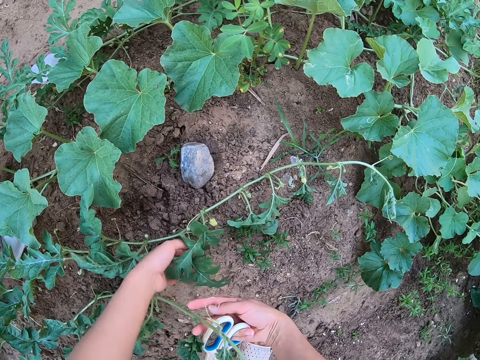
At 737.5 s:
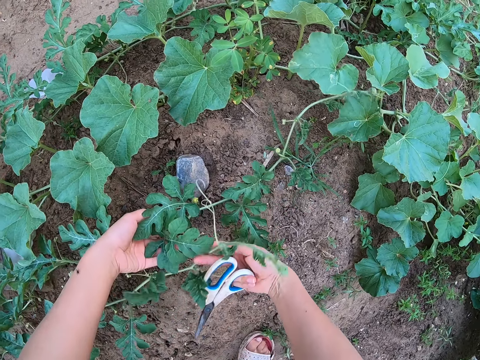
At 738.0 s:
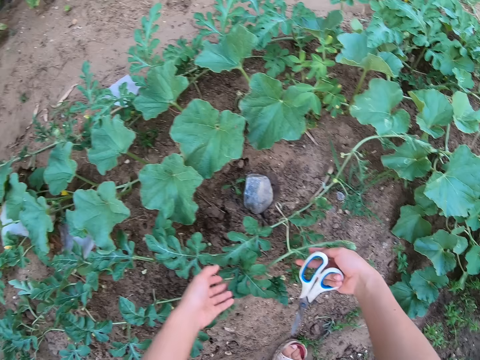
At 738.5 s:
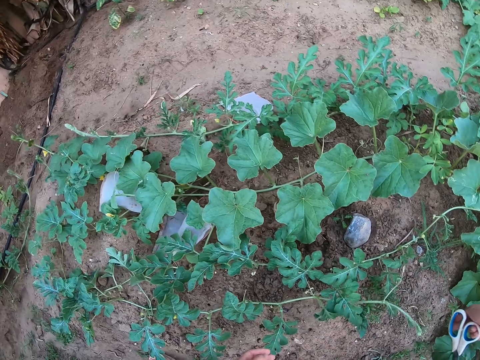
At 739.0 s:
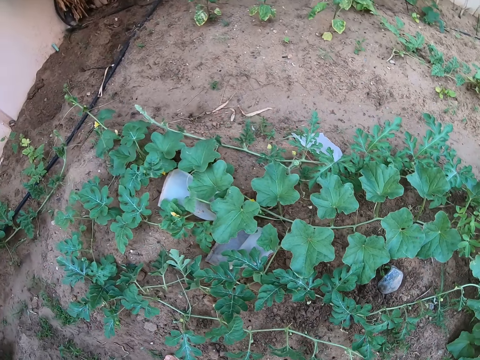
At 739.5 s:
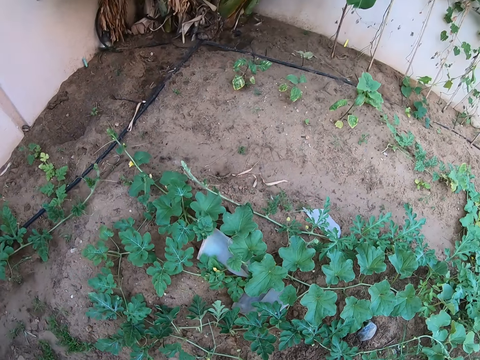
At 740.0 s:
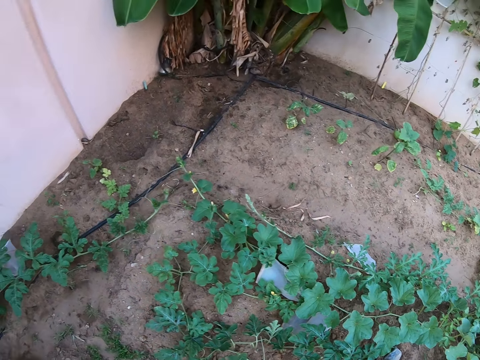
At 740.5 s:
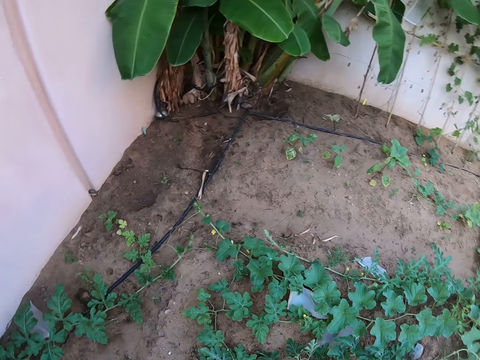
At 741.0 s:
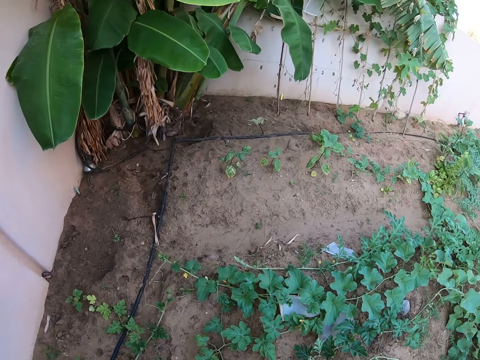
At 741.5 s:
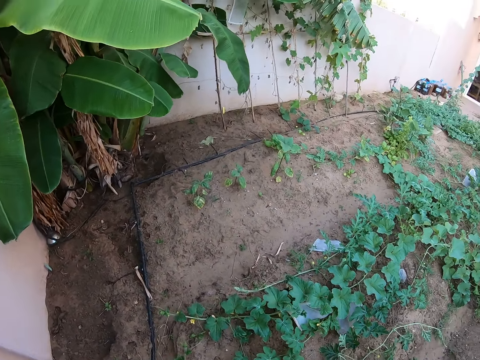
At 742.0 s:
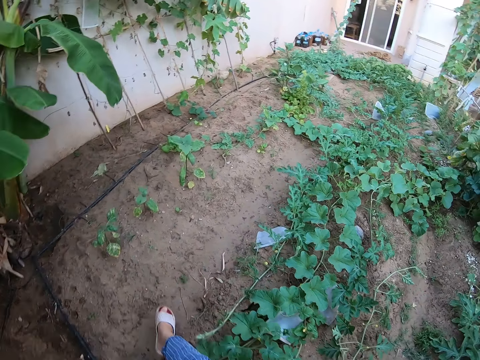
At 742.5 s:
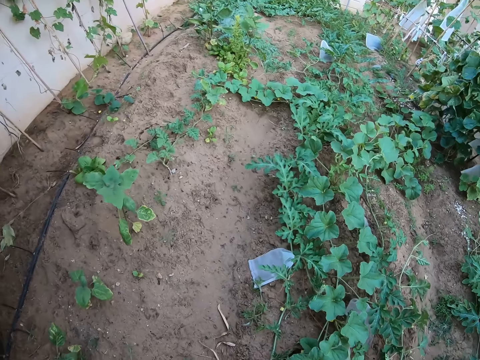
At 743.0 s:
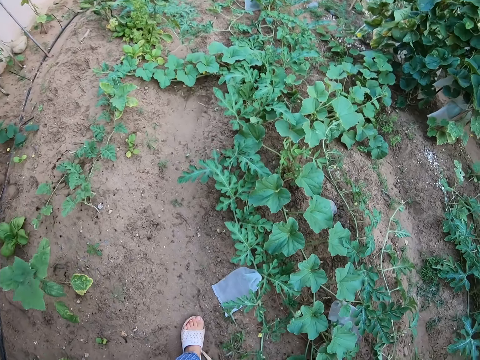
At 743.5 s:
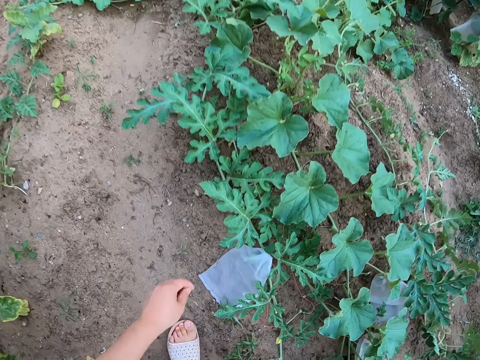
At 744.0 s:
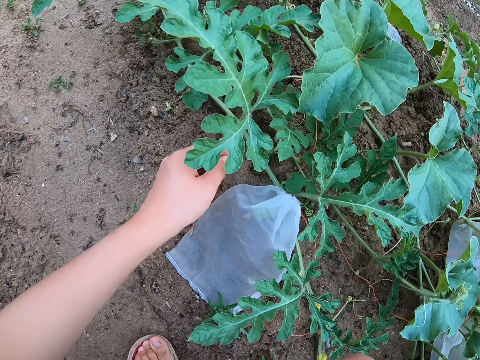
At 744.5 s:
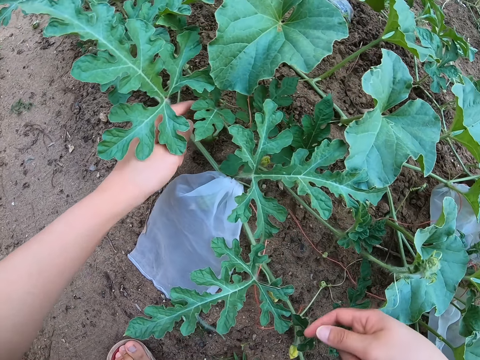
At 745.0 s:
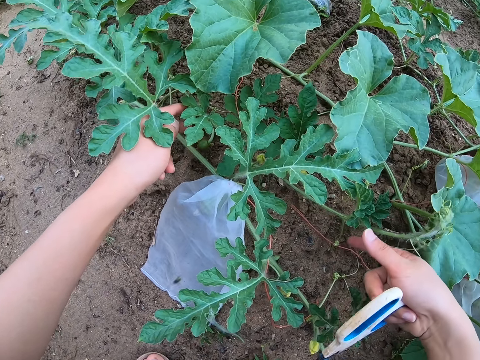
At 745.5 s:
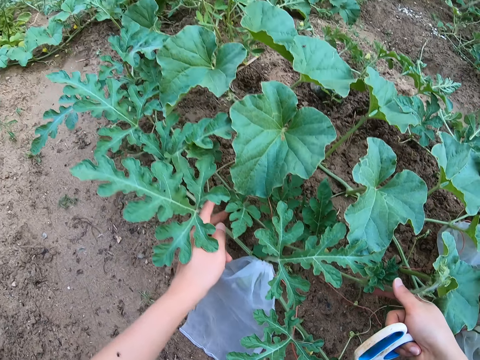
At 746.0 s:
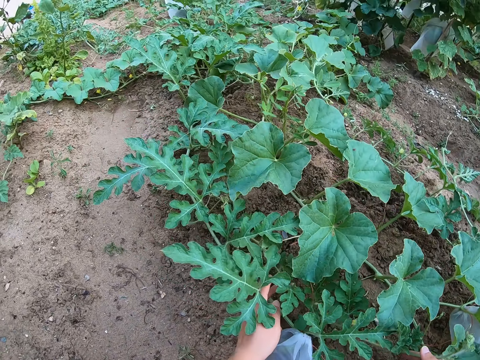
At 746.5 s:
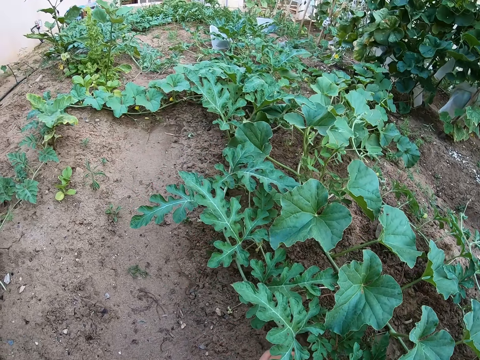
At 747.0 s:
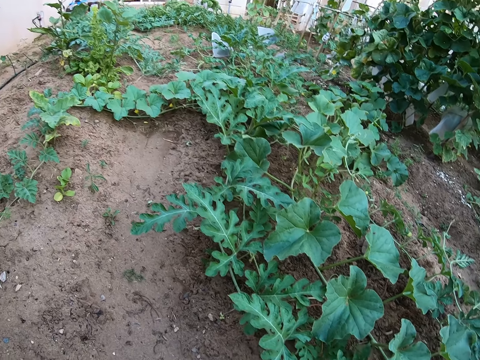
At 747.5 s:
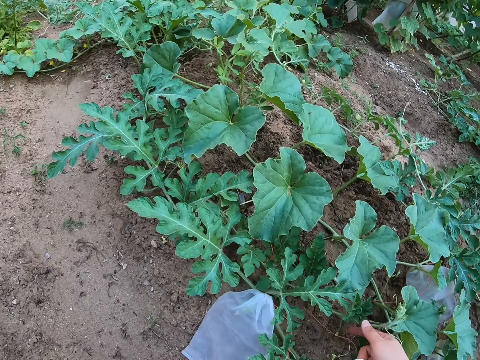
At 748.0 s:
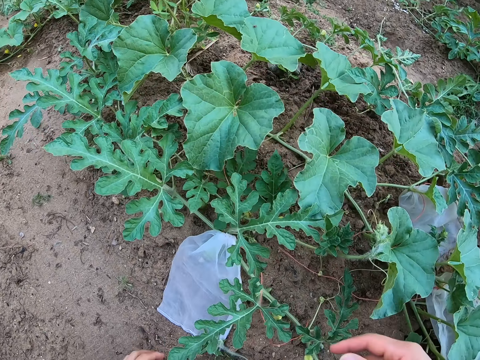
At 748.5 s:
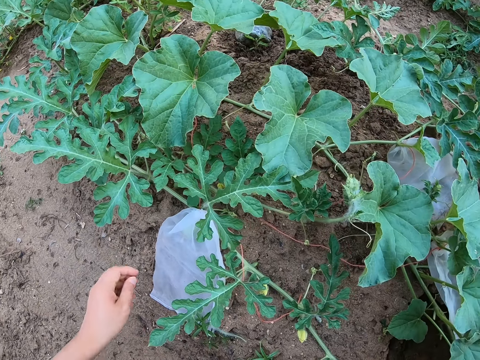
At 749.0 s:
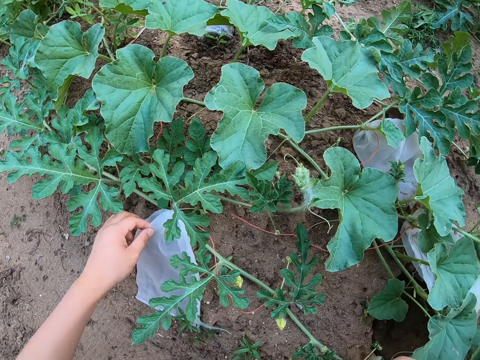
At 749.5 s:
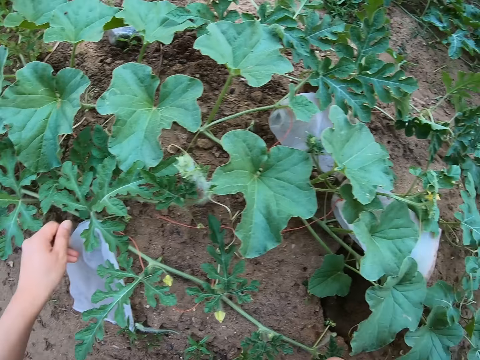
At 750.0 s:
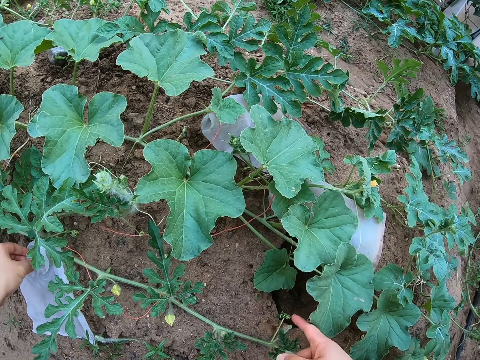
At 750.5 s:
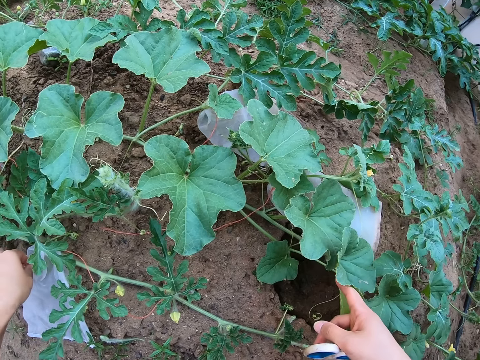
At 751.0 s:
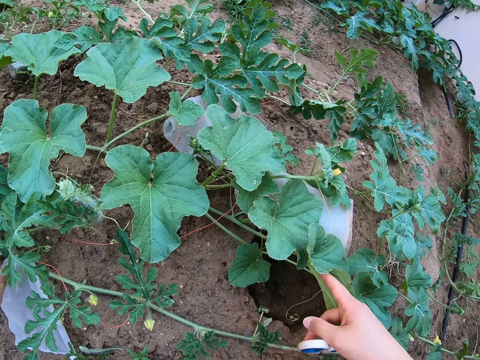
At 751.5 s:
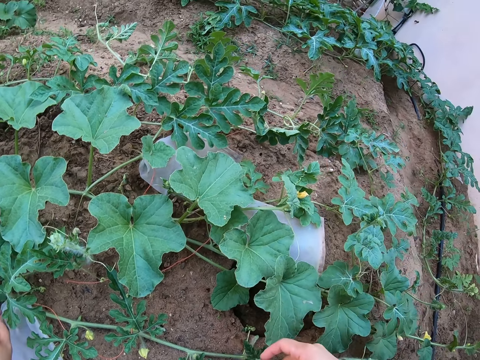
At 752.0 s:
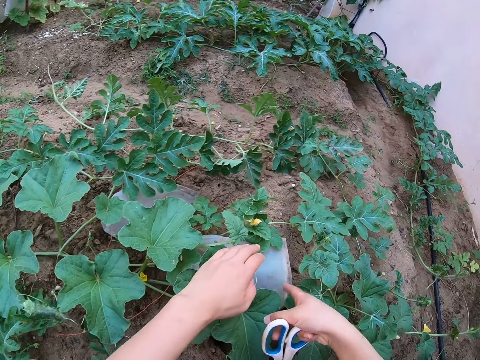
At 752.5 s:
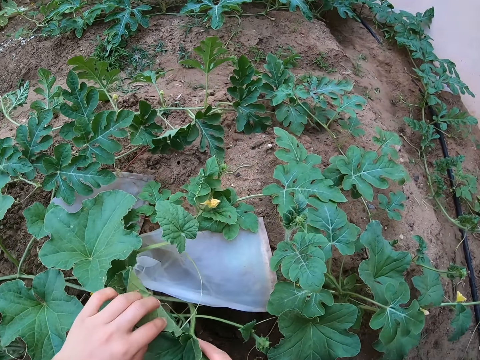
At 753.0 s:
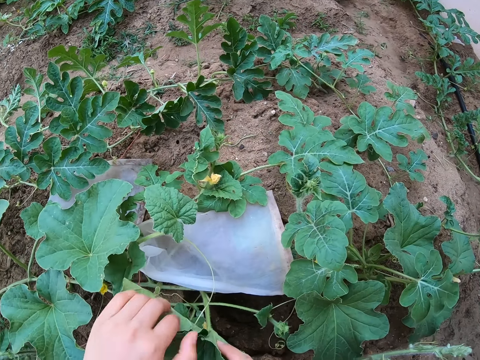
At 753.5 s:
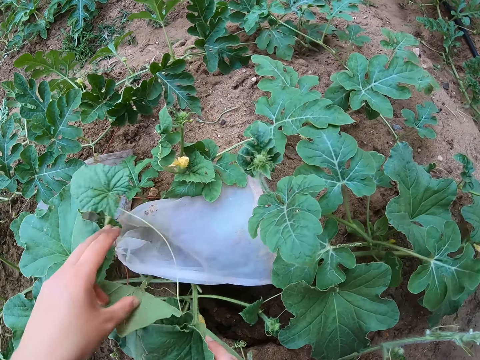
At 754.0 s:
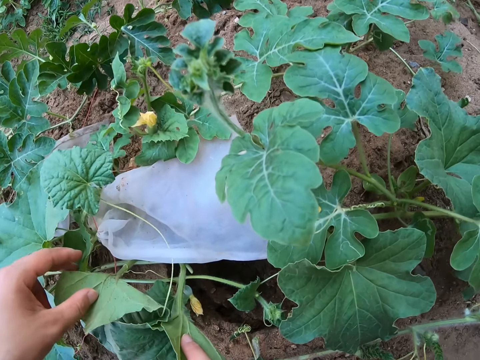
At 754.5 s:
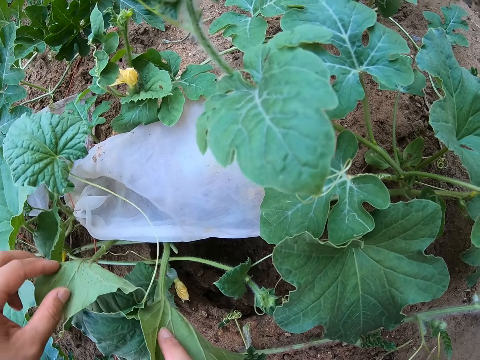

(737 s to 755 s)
The camera wearer looks around the garden. She walks around the garden. She stares at the plants in the garden. She touches a watermelon leaf with her left hand. She holds a nylon bag with her left hand. She touches pumpkin leaves.

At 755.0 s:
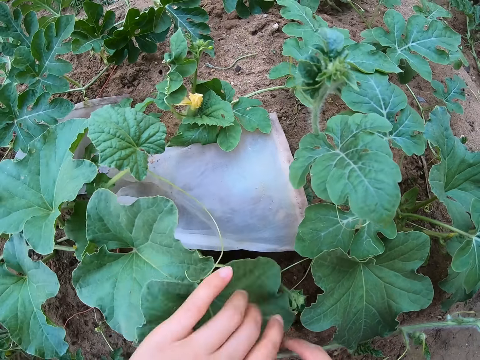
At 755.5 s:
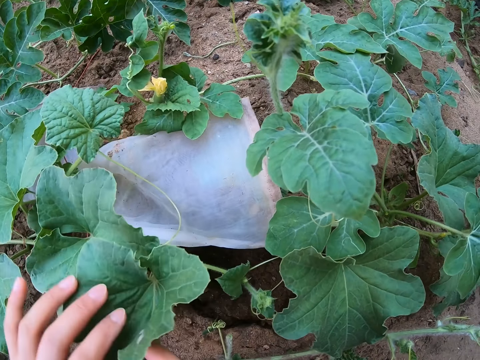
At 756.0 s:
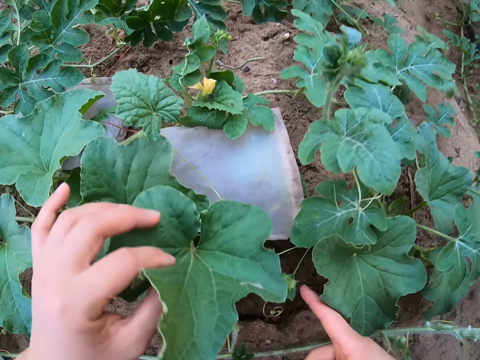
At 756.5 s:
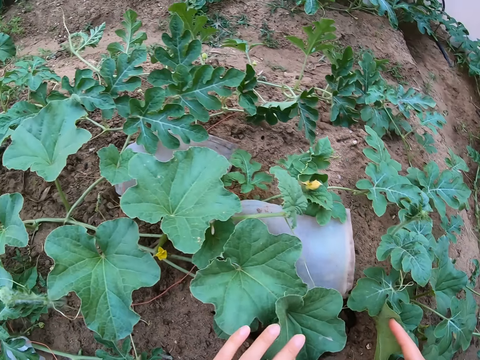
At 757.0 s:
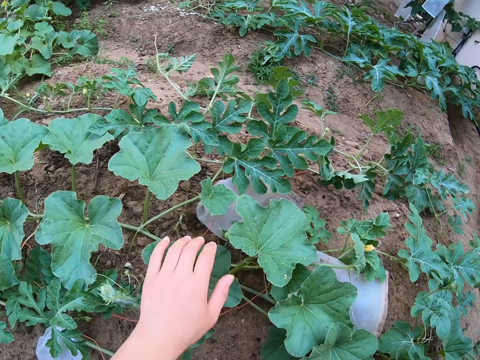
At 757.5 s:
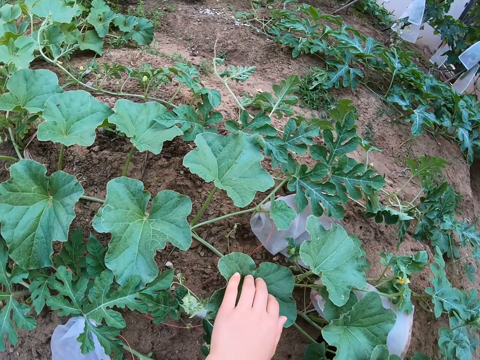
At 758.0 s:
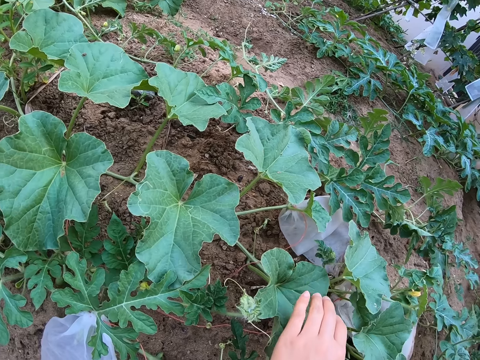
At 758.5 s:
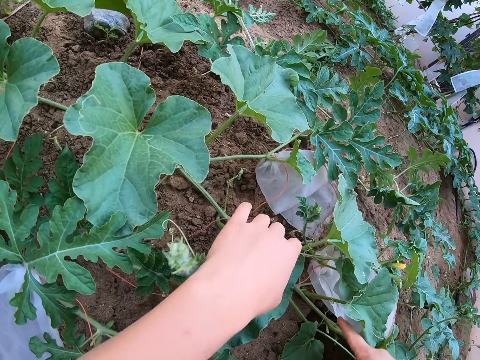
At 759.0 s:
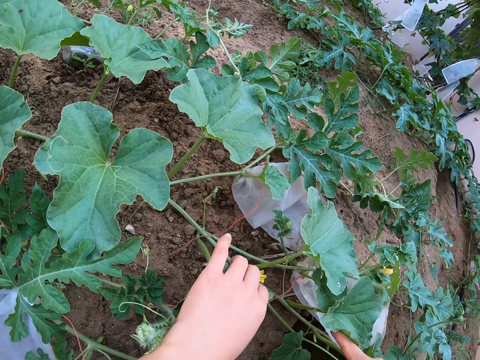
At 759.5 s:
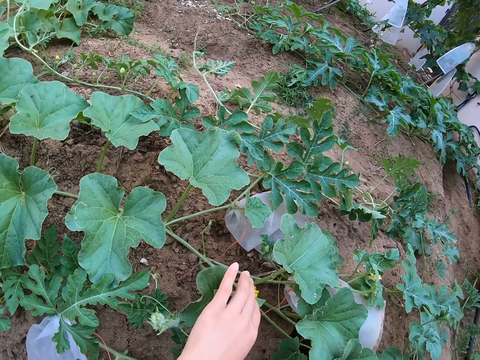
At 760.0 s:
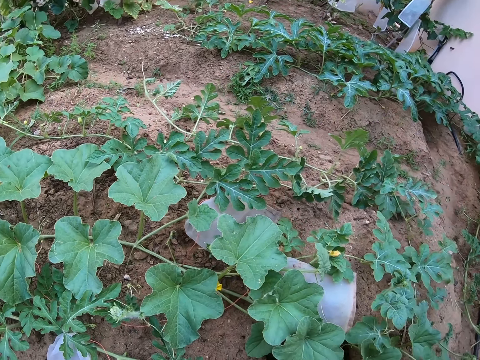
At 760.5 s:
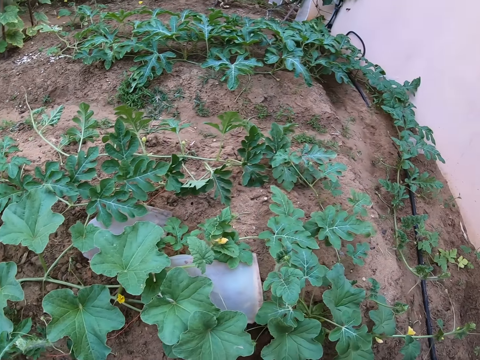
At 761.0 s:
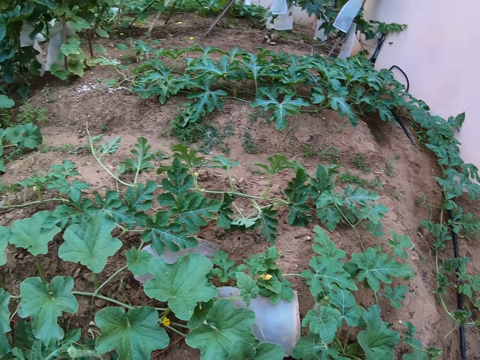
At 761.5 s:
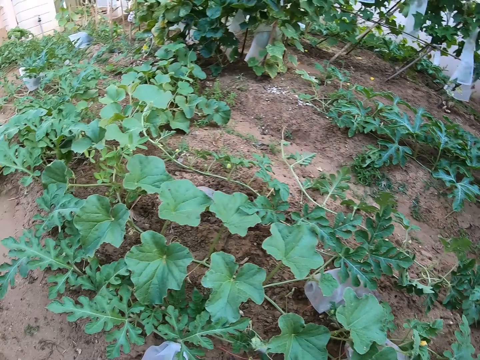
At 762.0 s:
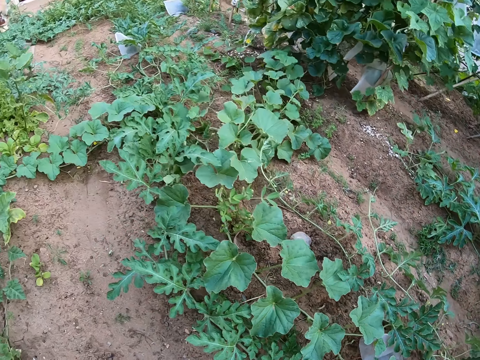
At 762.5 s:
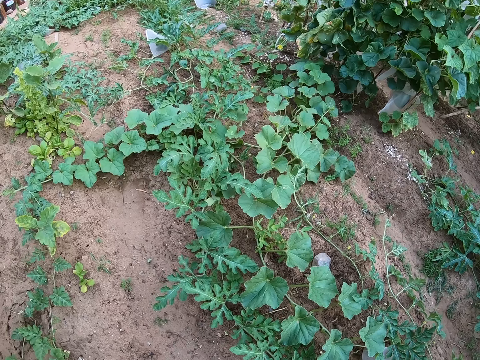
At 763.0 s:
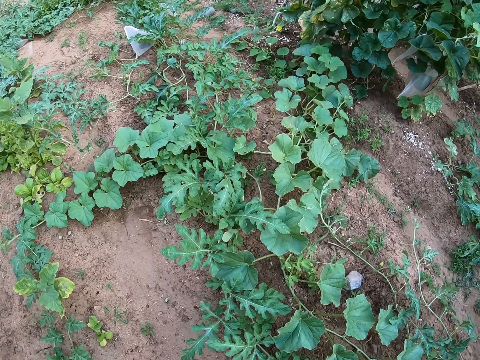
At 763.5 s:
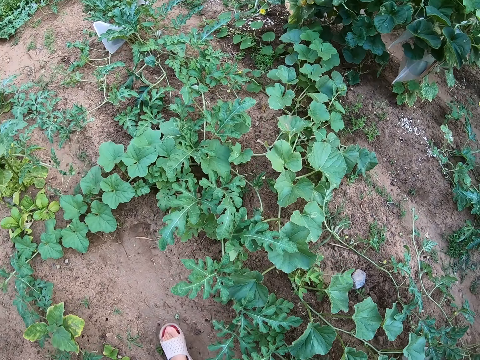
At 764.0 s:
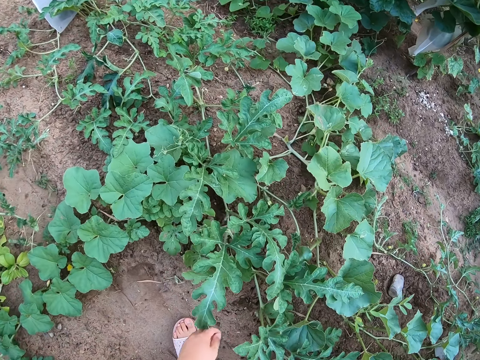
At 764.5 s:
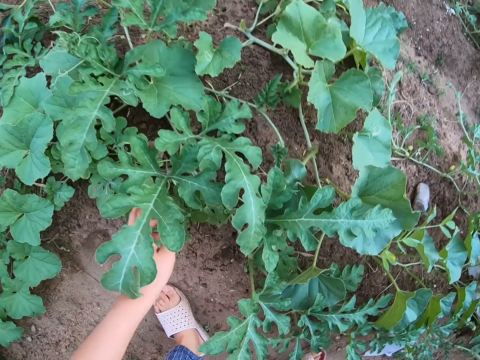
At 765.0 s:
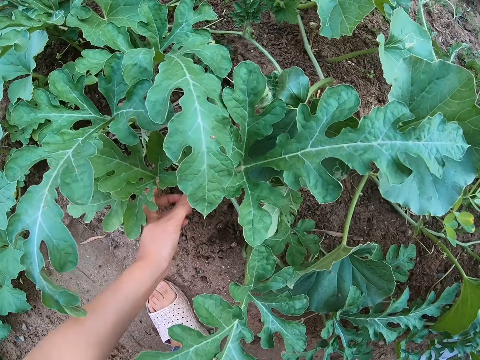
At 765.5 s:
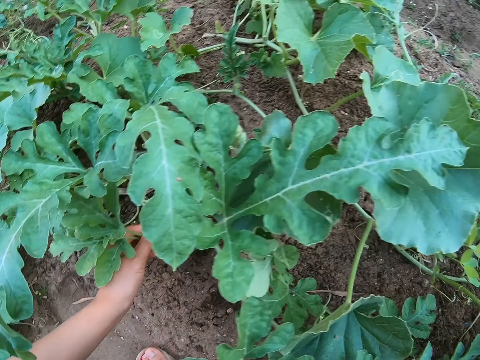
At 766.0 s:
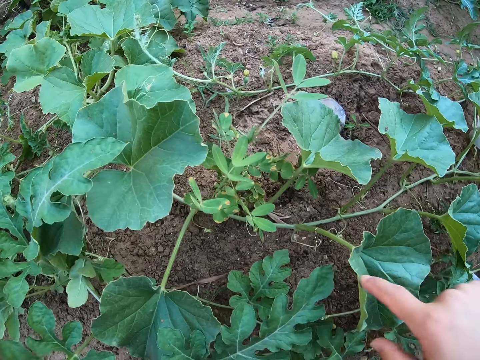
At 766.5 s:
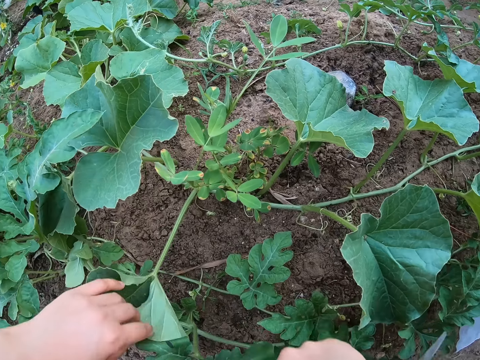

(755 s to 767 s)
The camera wearer looks around the garden. They touch the watermelon leaves.
